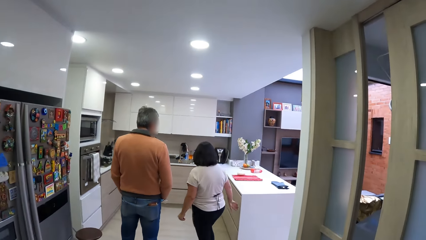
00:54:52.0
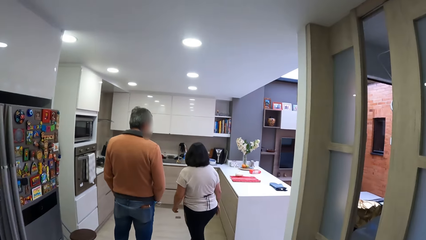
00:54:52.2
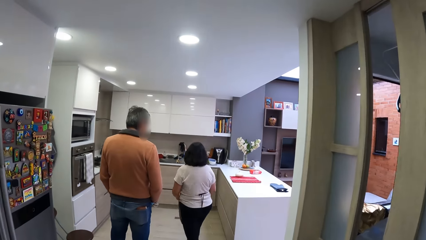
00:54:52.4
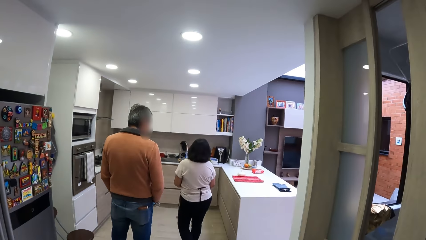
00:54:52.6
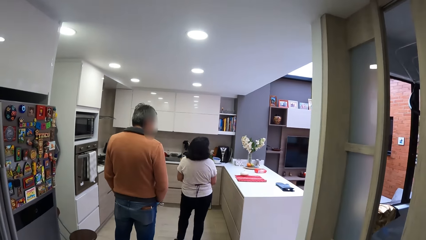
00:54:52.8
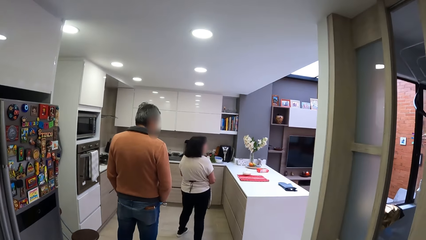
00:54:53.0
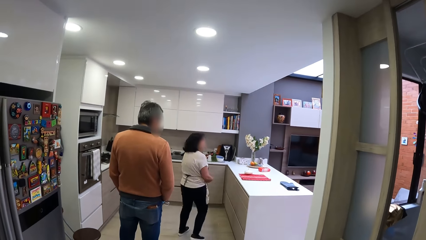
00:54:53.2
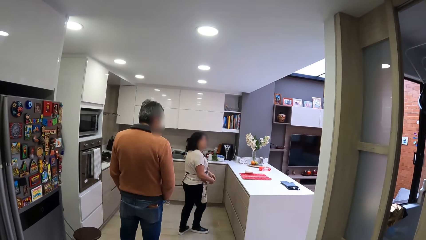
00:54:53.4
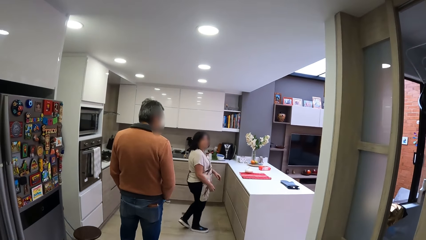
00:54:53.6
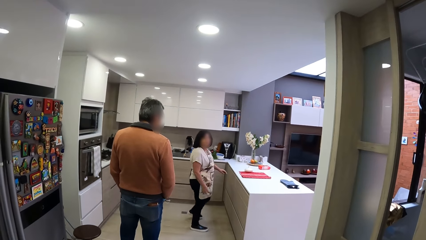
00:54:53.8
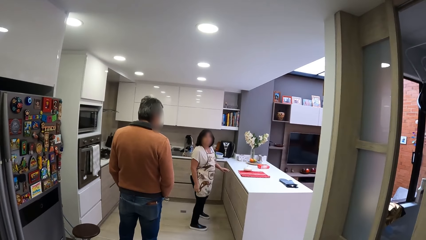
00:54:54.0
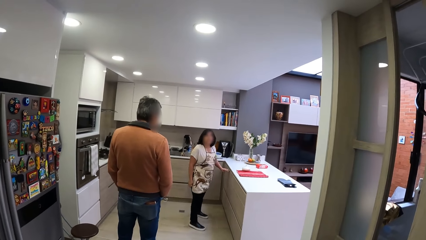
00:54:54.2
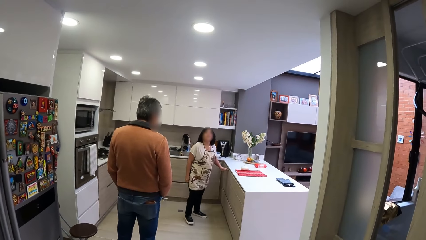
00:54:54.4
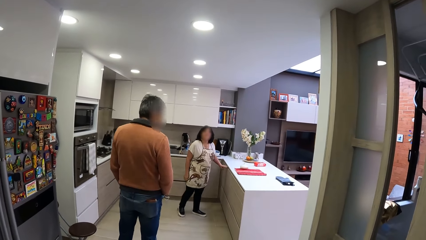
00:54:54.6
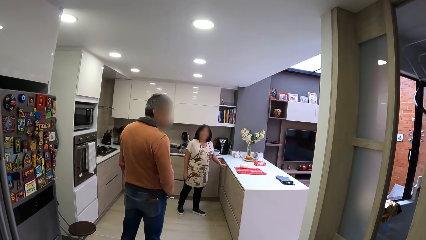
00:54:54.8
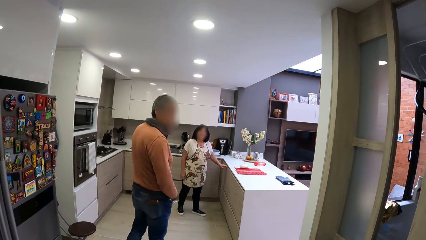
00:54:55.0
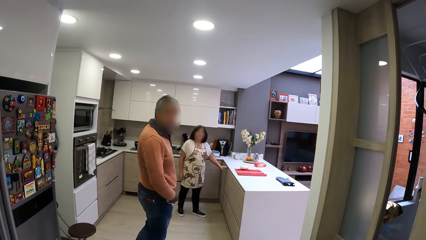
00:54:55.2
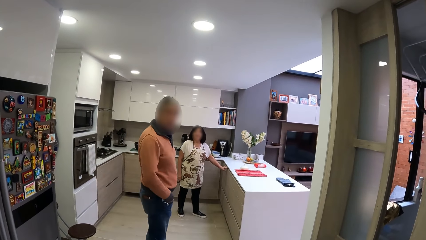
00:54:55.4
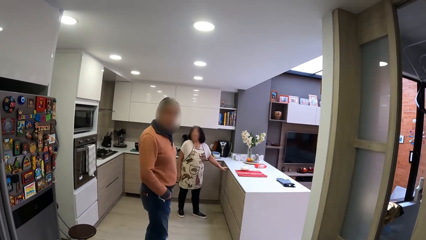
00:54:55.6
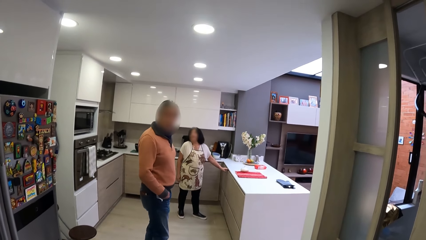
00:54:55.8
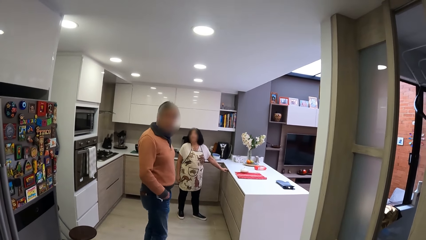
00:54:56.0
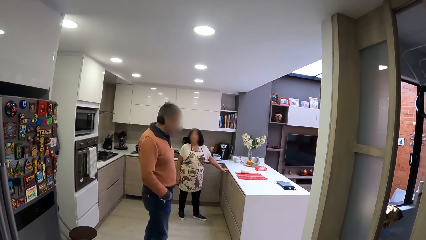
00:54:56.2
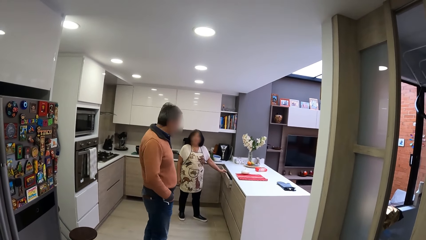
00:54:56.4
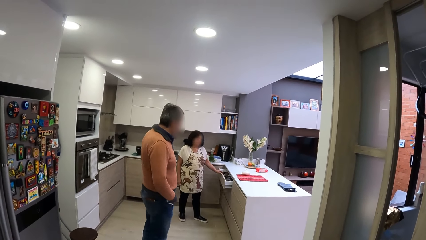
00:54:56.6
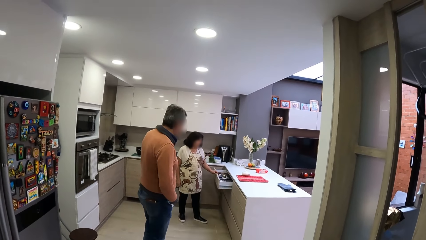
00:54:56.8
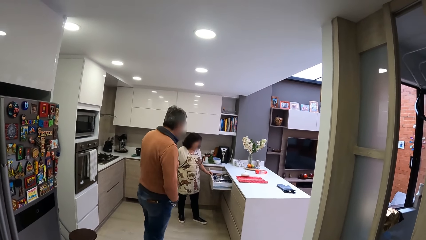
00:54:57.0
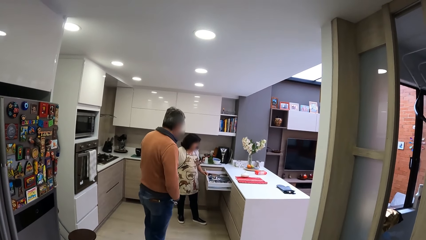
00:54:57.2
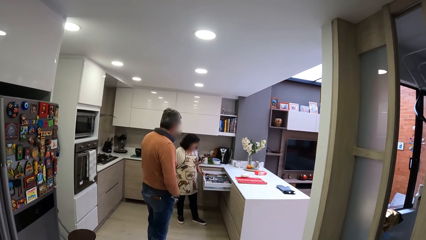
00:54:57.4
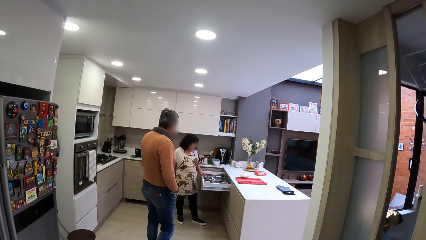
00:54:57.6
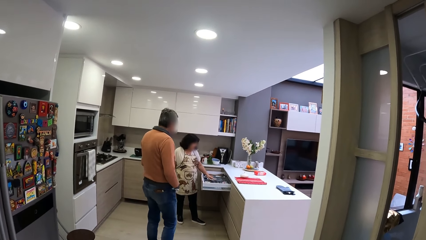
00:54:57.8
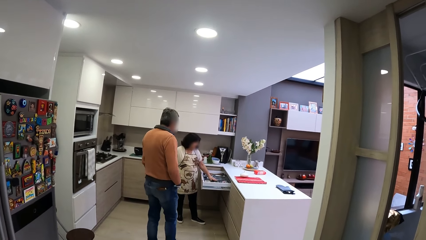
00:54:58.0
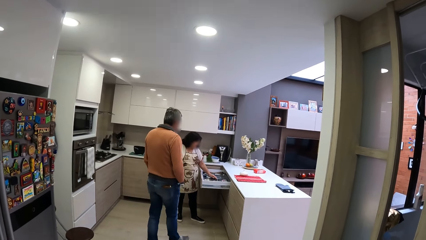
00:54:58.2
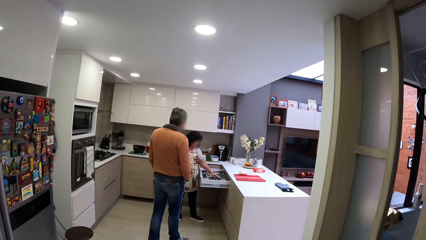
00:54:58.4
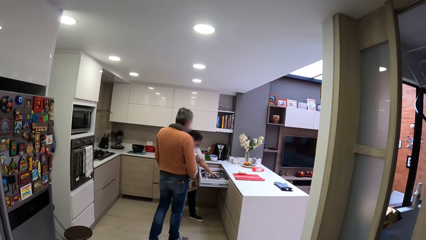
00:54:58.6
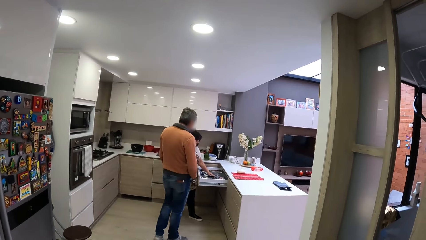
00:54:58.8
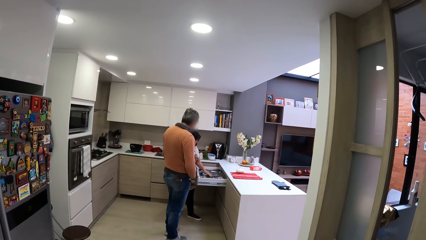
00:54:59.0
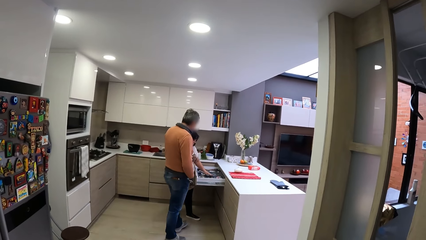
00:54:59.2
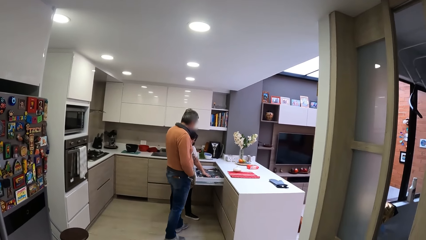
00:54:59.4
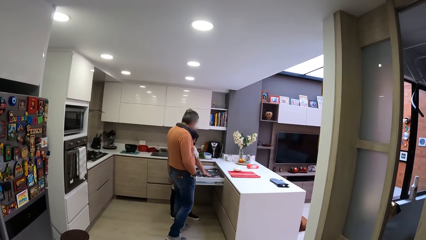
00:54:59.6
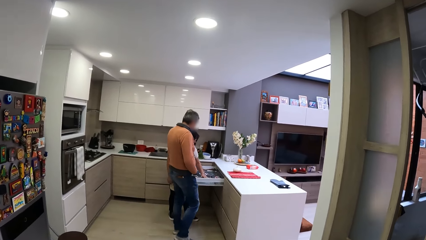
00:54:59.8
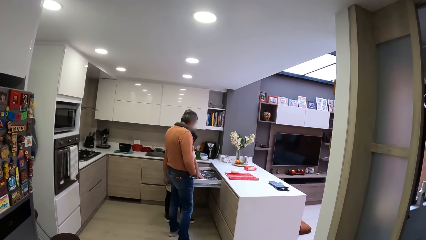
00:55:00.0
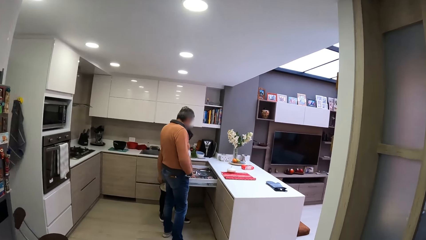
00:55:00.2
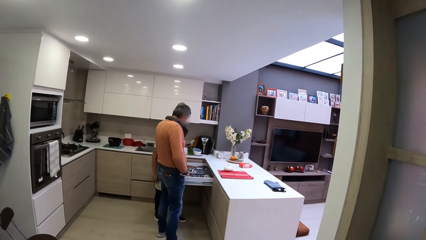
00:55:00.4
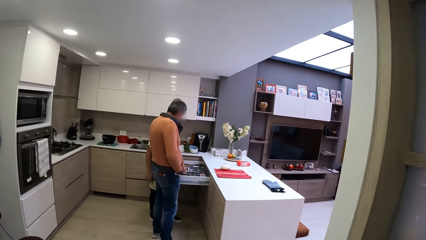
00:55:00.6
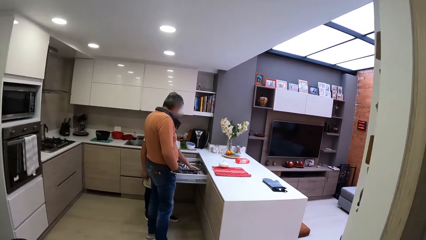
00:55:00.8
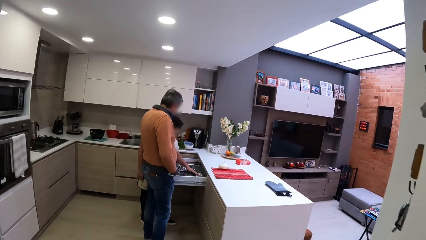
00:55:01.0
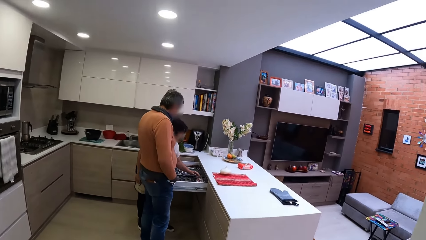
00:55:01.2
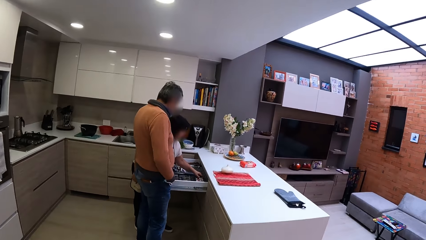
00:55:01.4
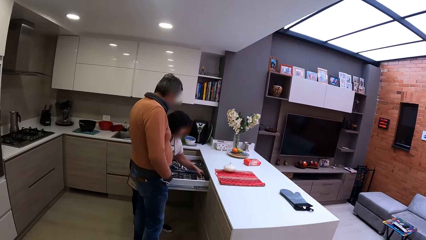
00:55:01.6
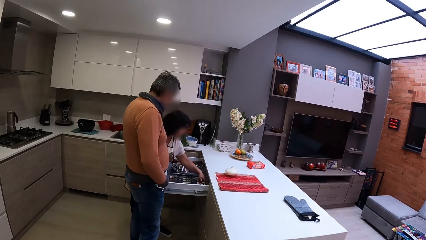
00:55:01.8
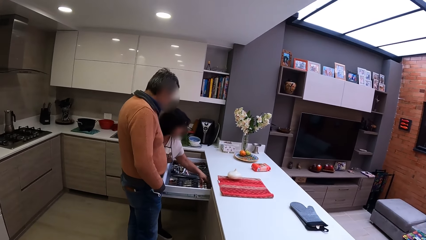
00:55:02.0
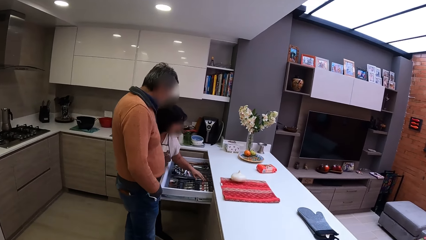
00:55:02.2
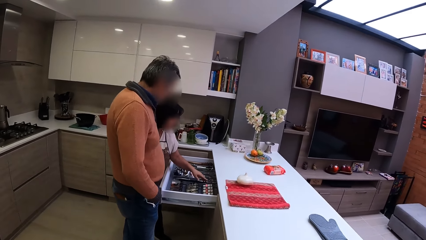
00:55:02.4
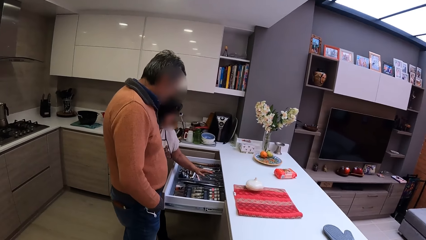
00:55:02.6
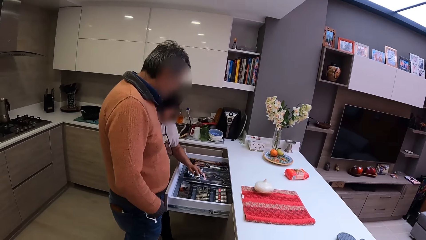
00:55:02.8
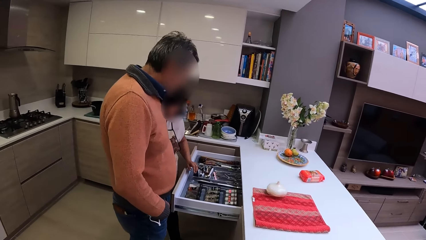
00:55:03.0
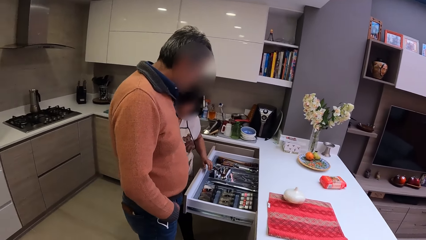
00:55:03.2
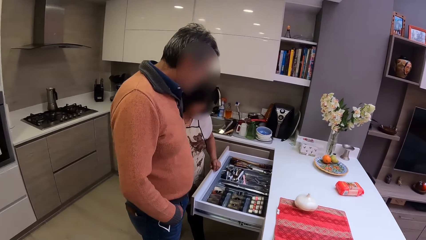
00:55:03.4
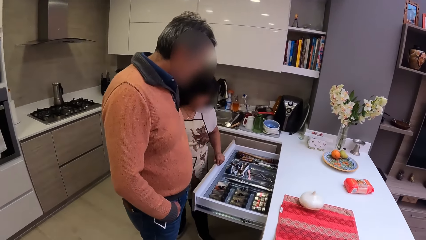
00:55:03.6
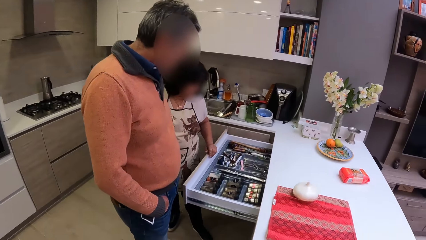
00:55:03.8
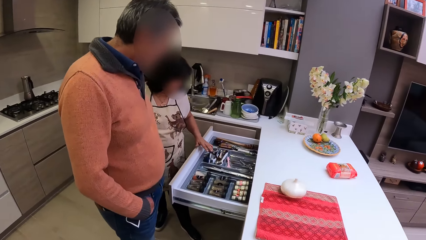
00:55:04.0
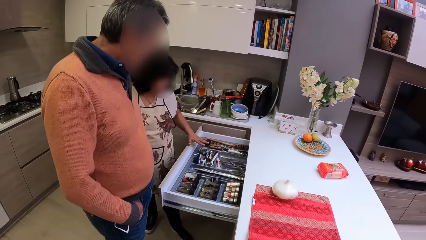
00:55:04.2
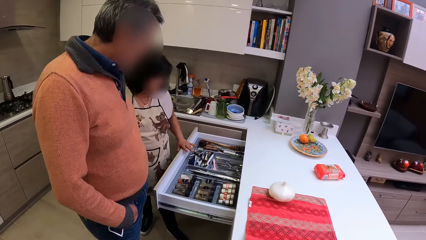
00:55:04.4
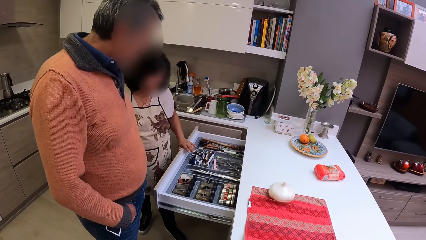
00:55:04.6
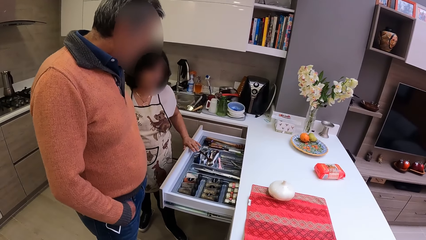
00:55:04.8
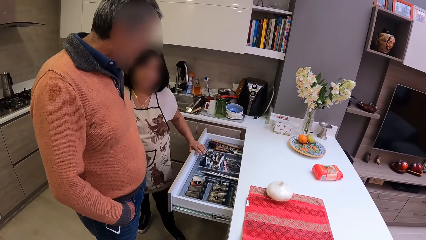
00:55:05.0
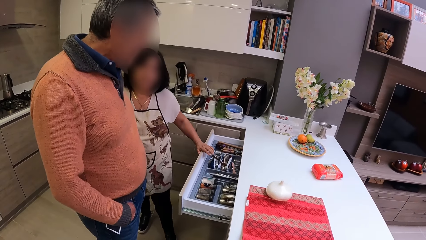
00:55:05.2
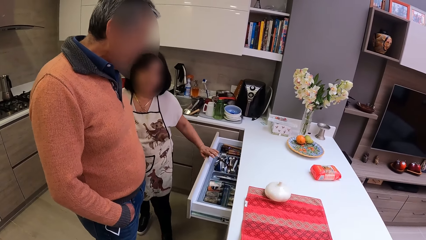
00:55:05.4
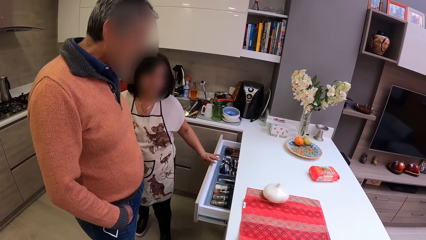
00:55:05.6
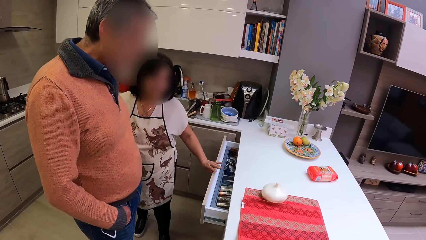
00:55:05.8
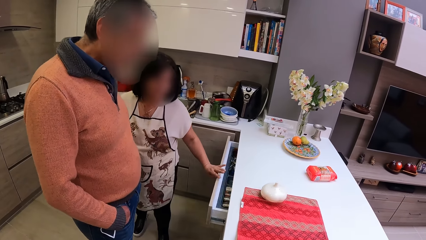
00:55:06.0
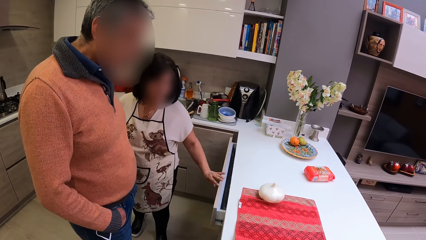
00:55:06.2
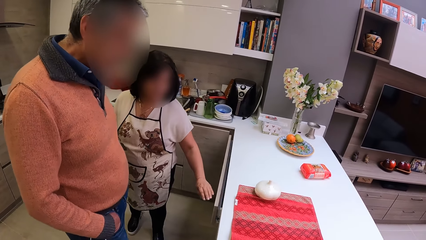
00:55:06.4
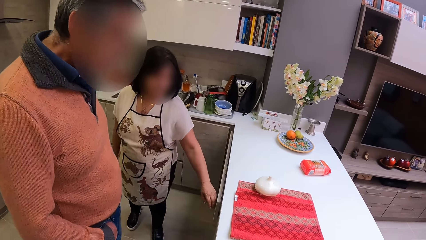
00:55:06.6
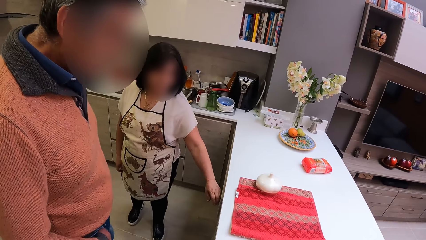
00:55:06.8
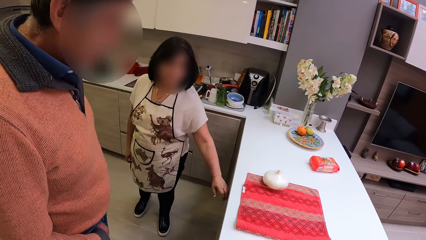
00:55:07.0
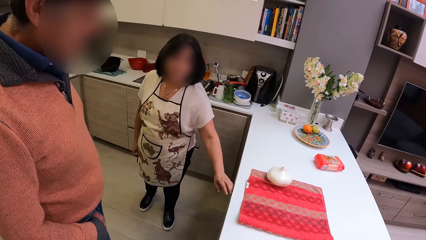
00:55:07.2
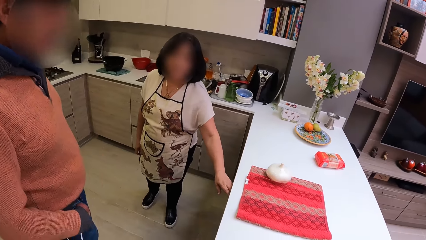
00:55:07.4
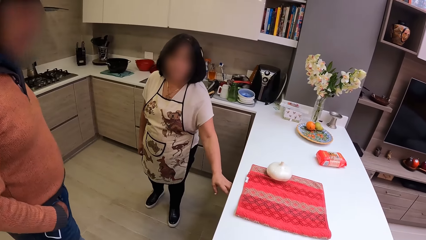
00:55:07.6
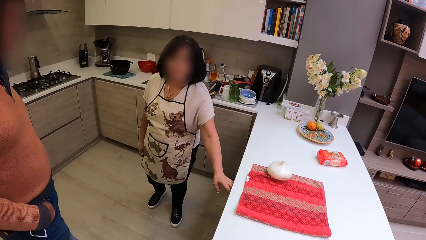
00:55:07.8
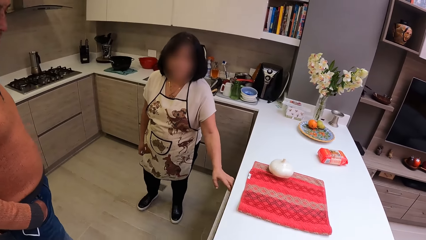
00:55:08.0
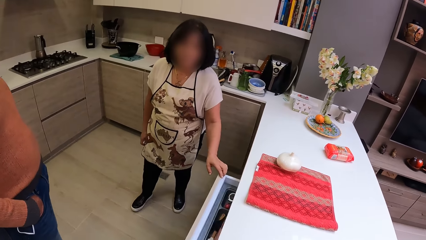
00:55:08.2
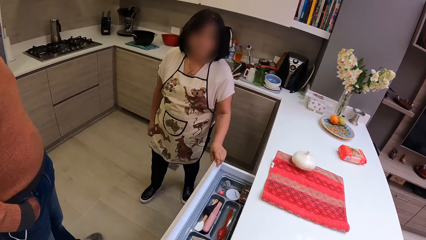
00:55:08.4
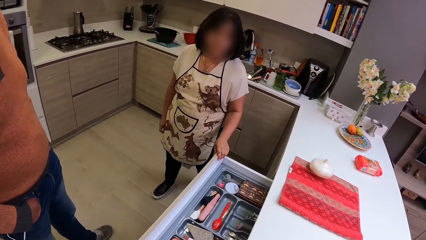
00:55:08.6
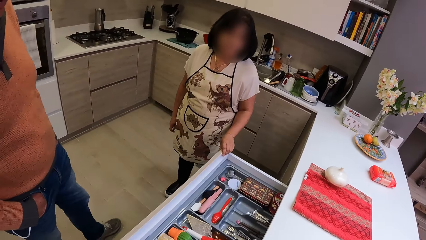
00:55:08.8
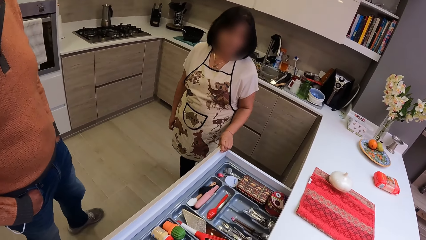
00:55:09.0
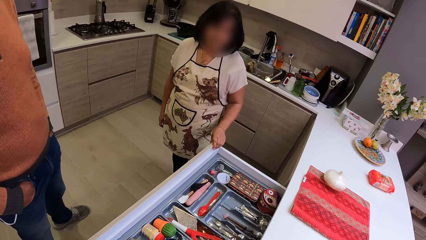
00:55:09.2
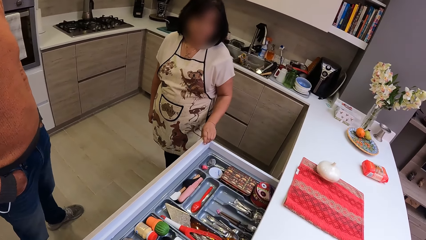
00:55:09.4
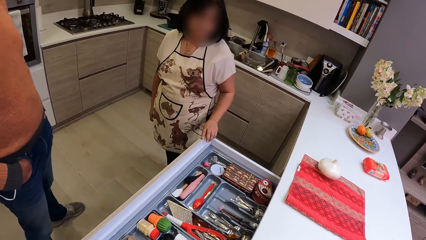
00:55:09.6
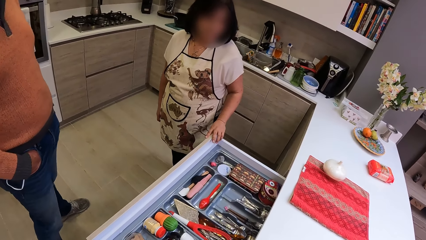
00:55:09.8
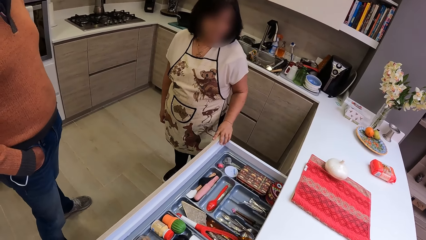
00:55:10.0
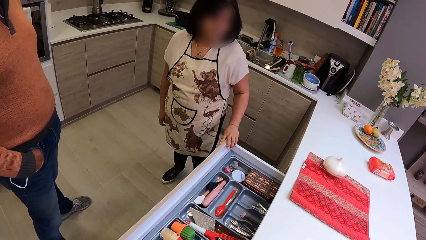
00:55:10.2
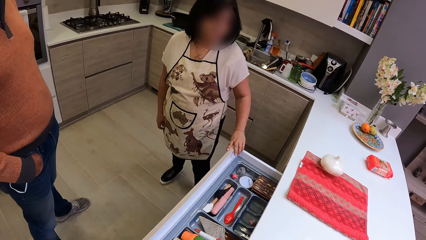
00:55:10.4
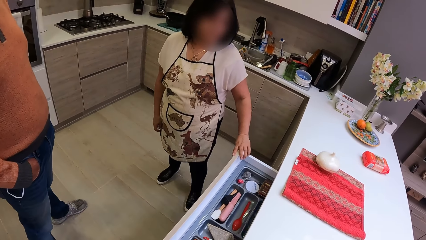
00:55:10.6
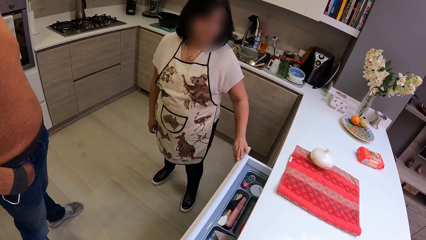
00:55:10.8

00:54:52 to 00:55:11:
The camera wearer stares around the building. They stand. A lady opens the drawer. The lady interacts with a man. The camera wearer walks around the building. They walk towards the man. The lady examines the items on the drawer. The camera wearer stares around the building. The lady closes the drawer and opens the drawer.
